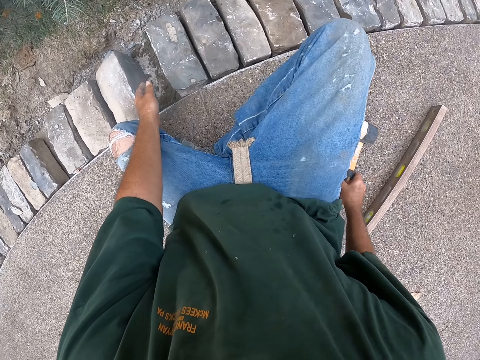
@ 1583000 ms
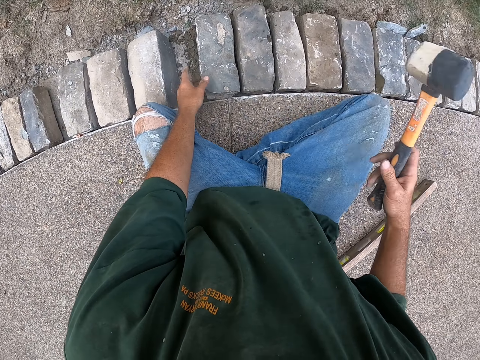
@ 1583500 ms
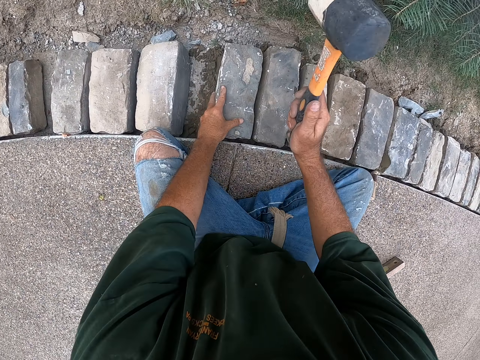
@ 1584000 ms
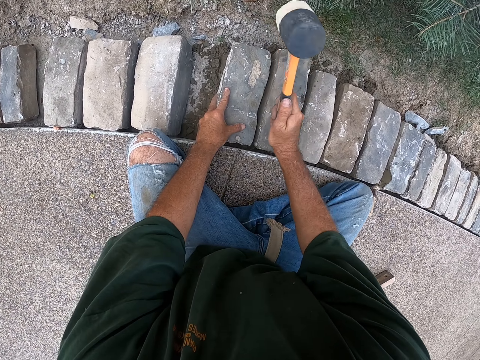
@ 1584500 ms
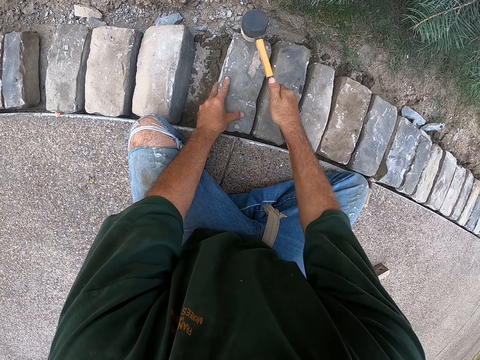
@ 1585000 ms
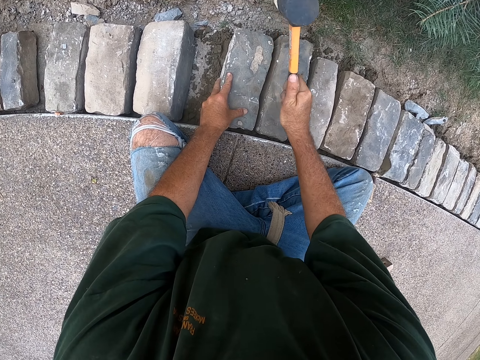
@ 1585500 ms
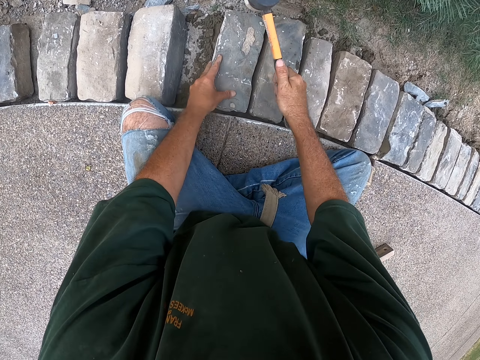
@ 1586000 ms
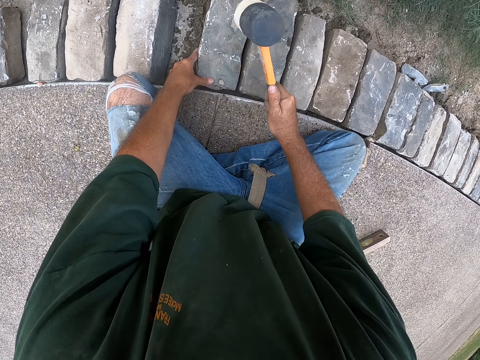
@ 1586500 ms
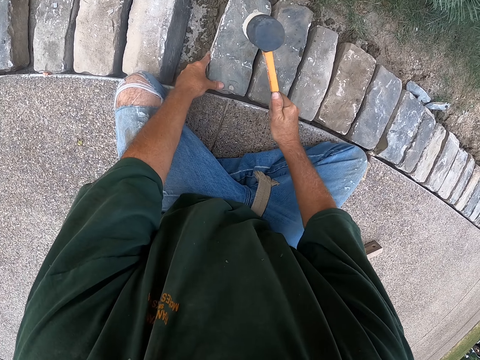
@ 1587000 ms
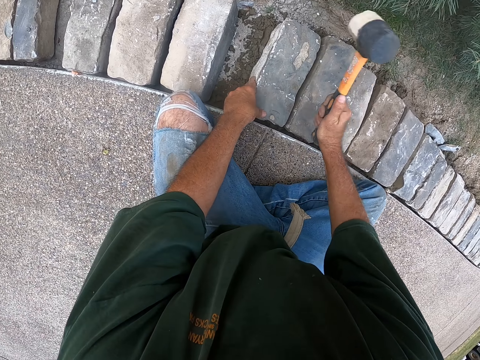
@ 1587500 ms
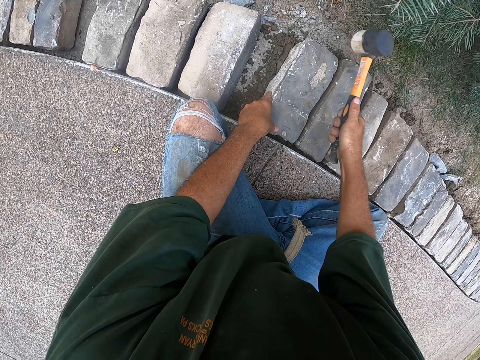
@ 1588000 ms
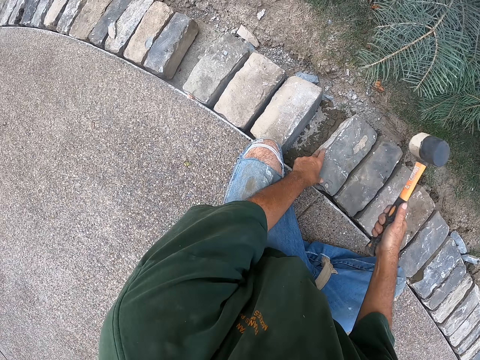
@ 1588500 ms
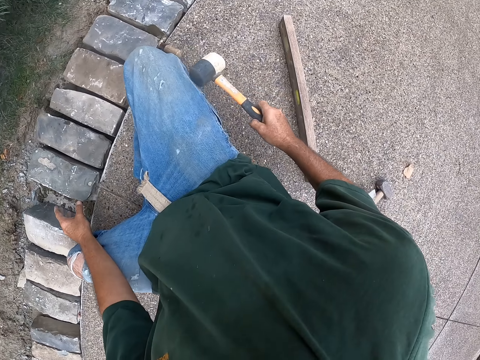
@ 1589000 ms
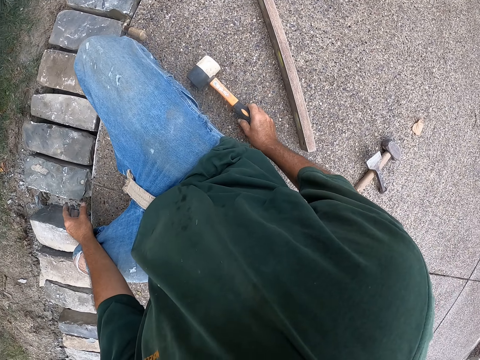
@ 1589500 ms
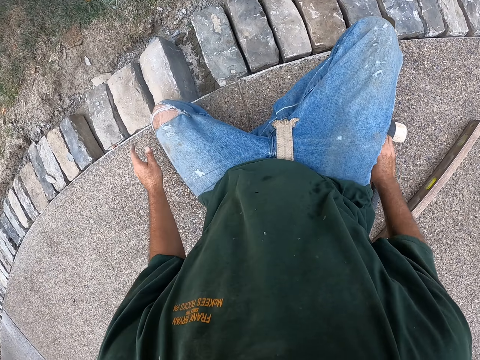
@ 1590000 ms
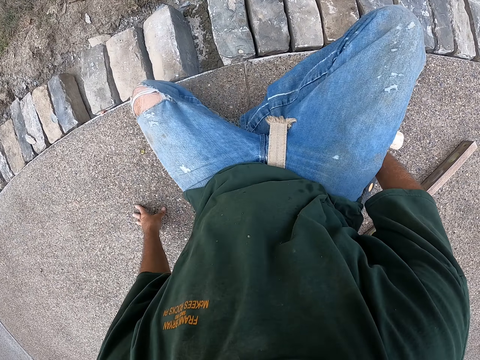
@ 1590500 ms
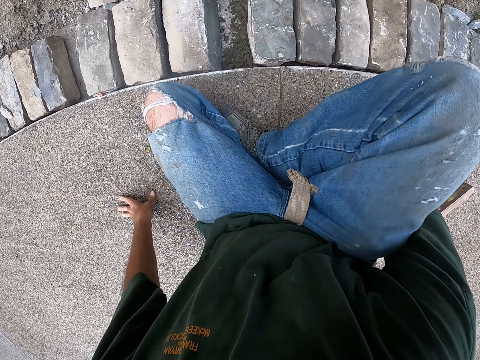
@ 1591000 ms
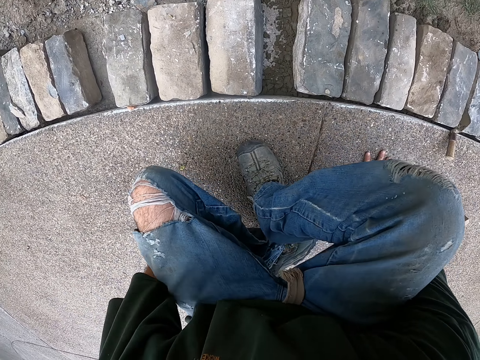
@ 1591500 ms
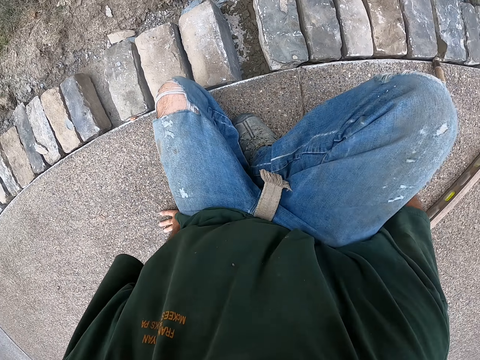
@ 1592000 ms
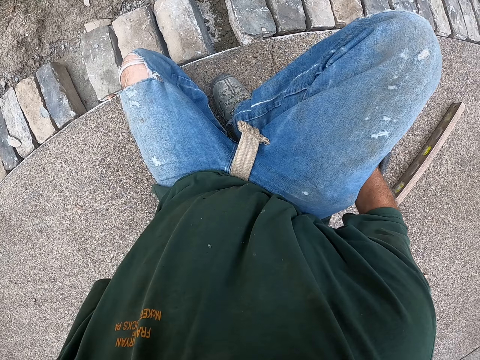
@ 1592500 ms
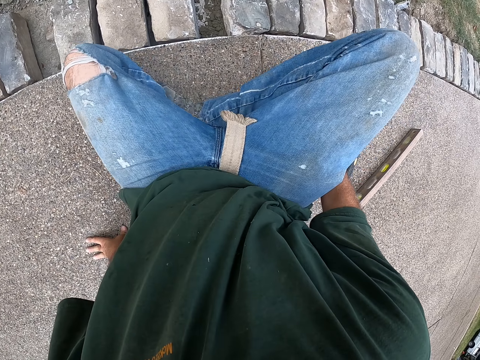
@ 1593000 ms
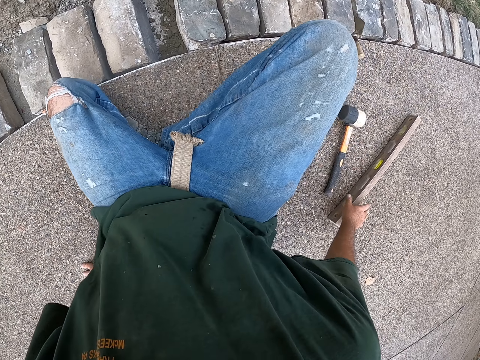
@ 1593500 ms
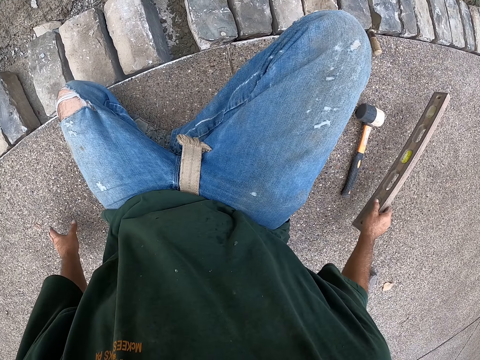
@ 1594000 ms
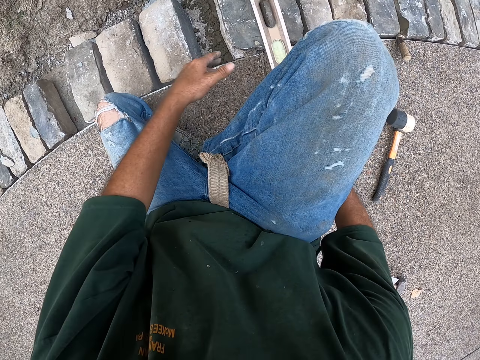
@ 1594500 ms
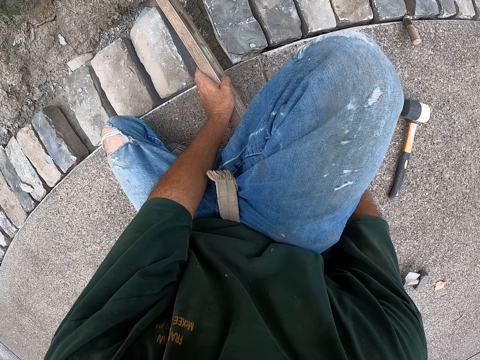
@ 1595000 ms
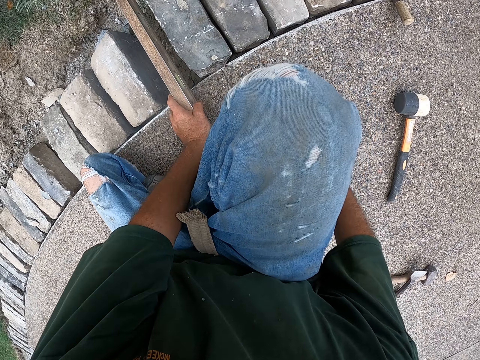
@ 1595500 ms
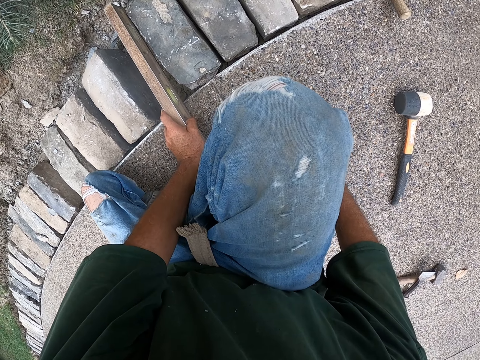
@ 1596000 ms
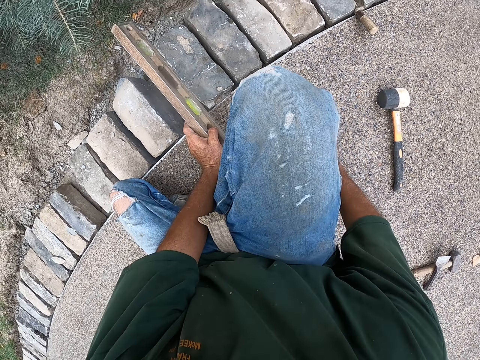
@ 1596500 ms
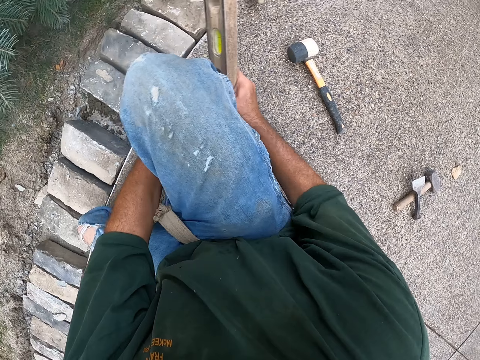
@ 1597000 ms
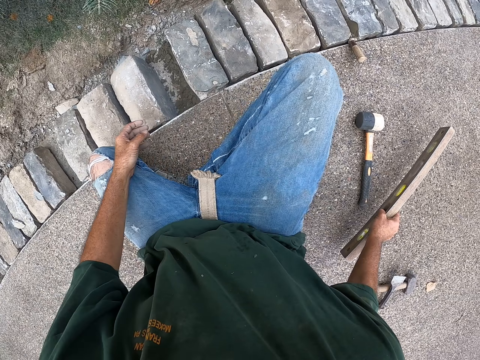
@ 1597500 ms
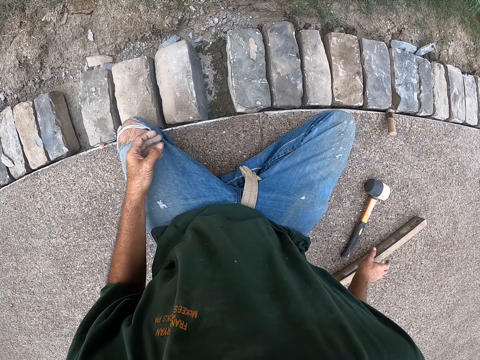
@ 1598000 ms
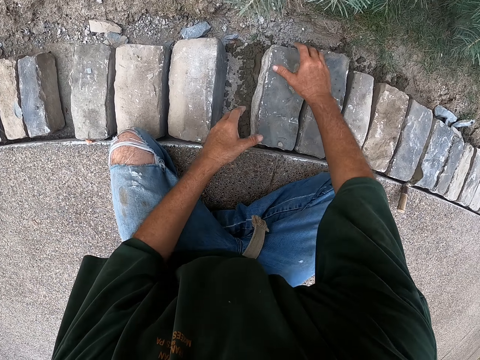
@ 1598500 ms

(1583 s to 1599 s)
The camera wearer picks up a hammer. They hit a brick with the hammer. They put down the hammer. They look around. They move beside the bricks. They pick up an I-beam level or spirit level. They hold the I-beam level with the other hand. They put the I-beam level over the brick. They hold the I-beam level with the other hand. They move the spirit level. They put down the I-beam level.

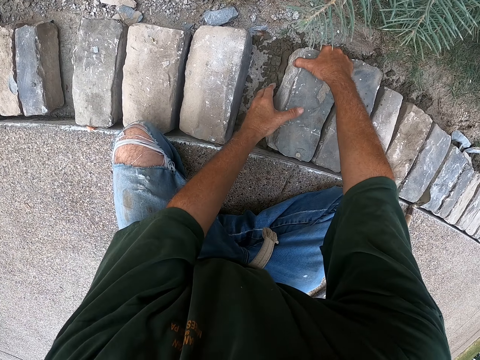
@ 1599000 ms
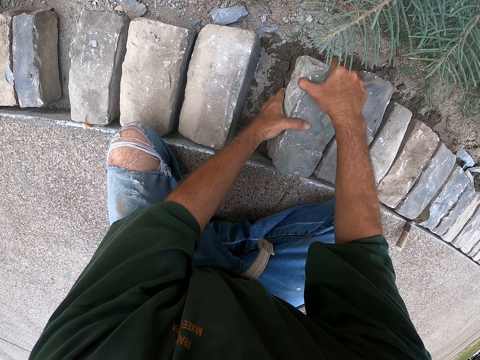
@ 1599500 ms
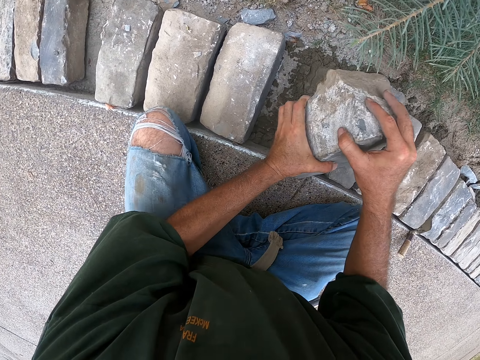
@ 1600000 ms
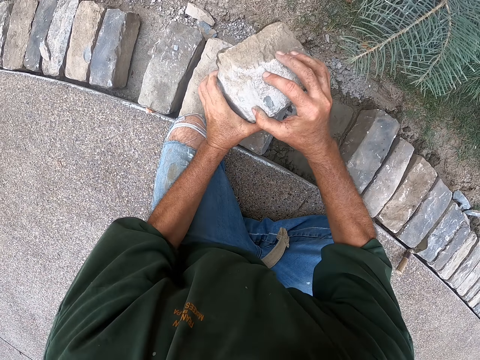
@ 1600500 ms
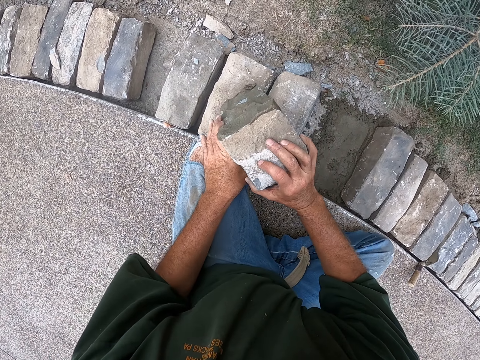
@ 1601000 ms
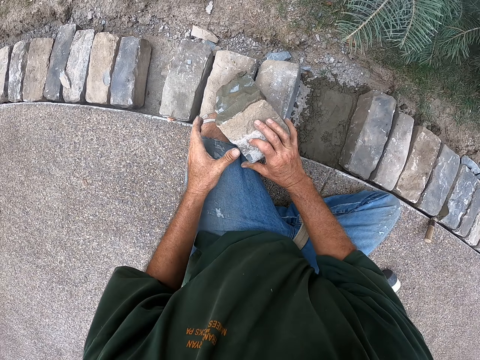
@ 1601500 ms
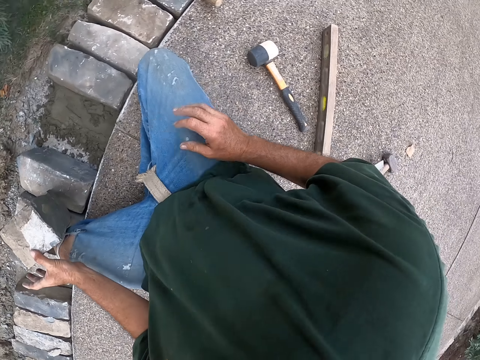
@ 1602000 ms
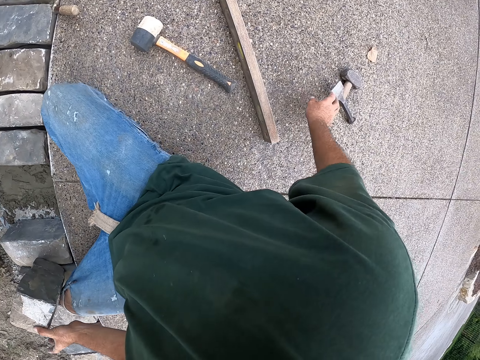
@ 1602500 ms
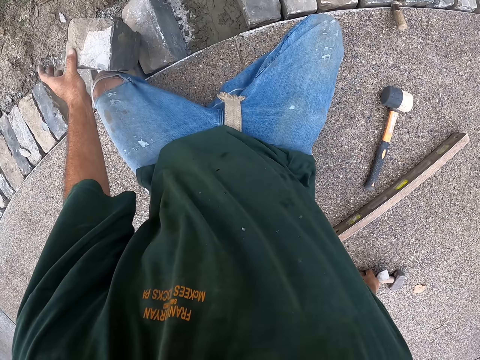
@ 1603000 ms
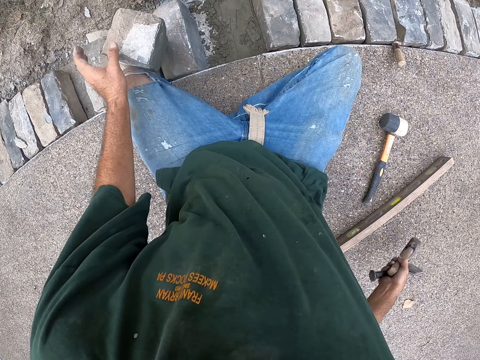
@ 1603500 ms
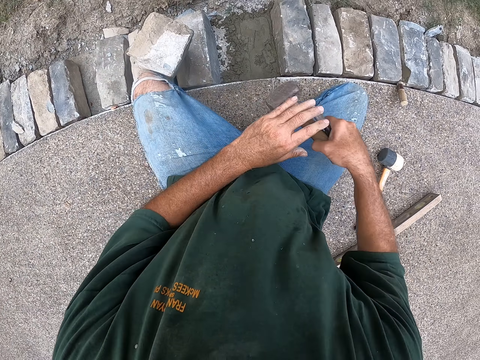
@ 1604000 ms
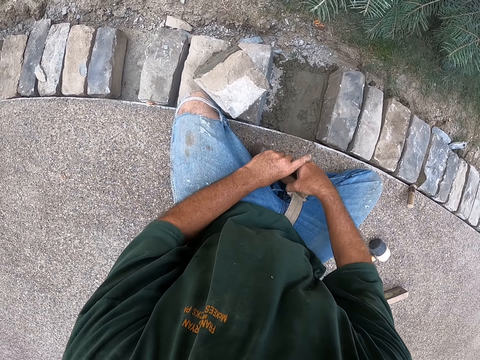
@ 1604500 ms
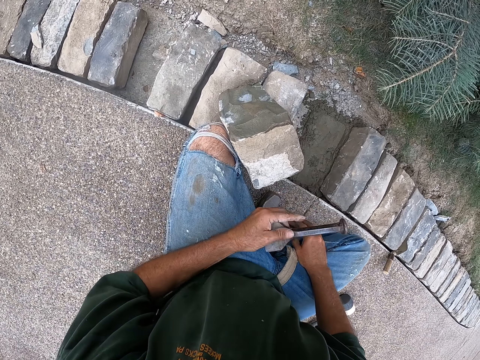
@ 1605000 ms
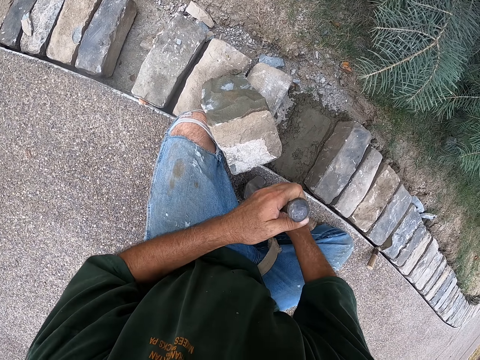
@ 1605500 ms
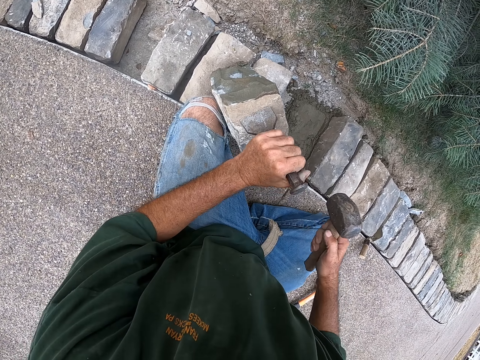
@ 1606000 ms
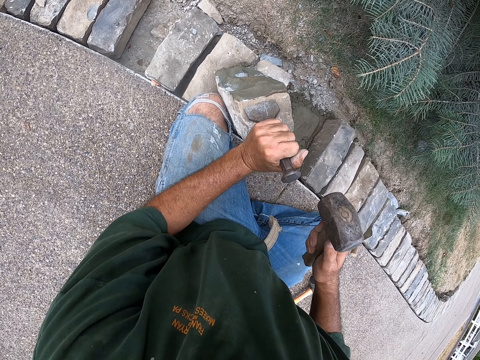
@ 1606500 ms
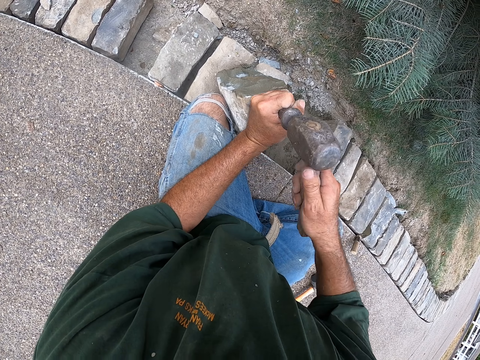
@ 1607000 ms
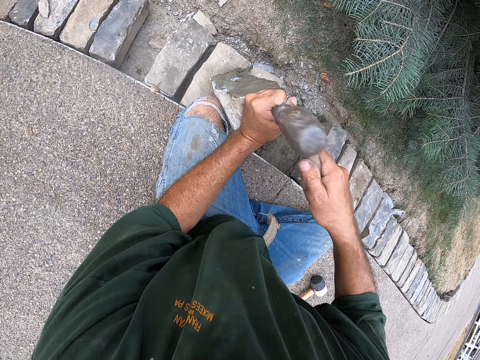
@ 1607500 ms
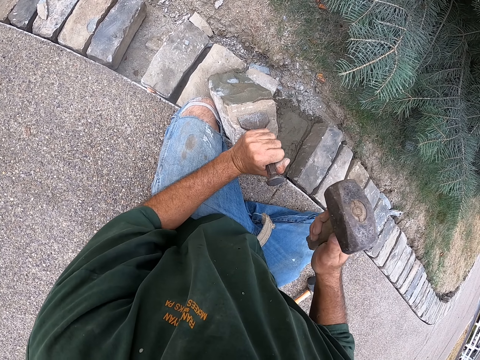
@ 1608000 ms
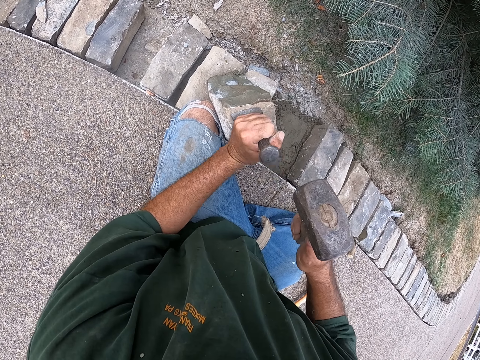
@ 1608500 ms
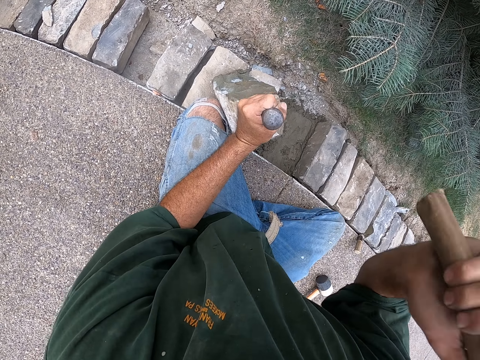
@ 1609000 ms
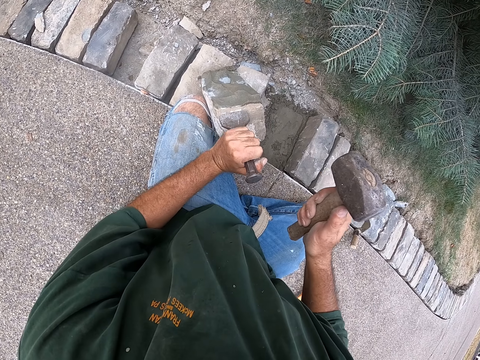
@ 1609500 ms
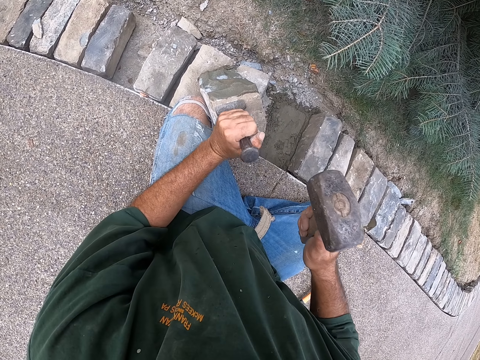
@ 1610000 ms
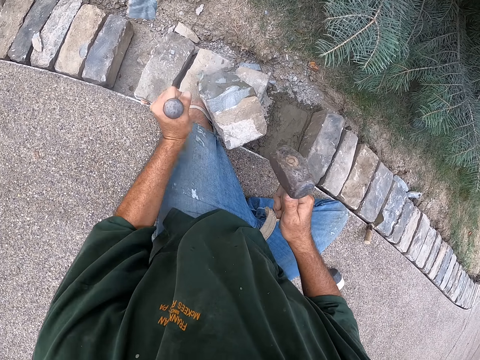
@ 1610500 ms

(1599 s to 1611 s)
The camera wearer holds the brick. They lift the brick. They put the brick on top of the other brick. They pick up a hammer and a chisel. They hold the chisel with the other hand. They put the chisel on the brick. They hit the chisel with the hammer.
